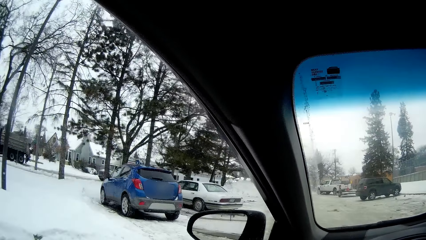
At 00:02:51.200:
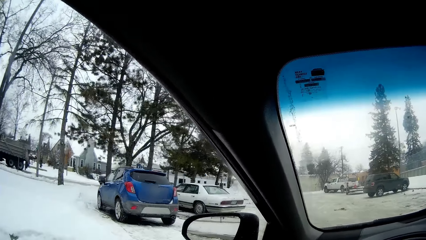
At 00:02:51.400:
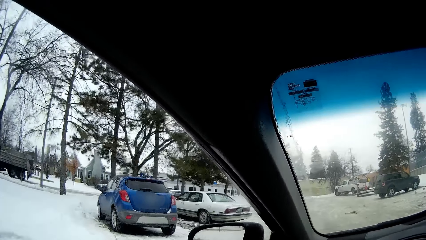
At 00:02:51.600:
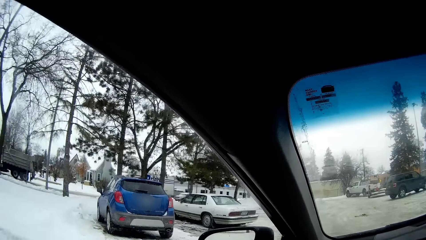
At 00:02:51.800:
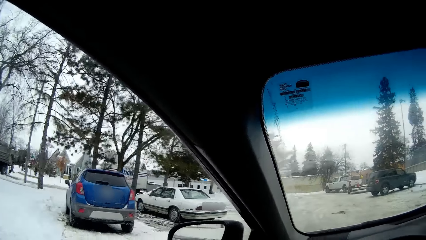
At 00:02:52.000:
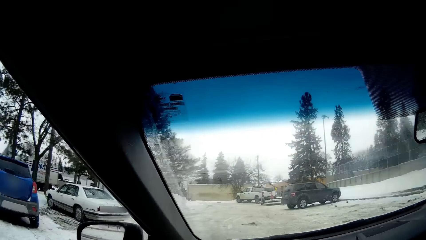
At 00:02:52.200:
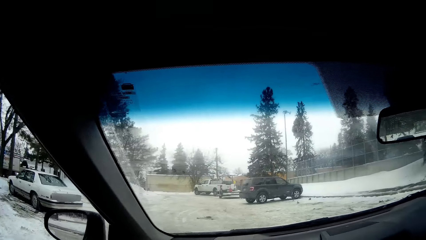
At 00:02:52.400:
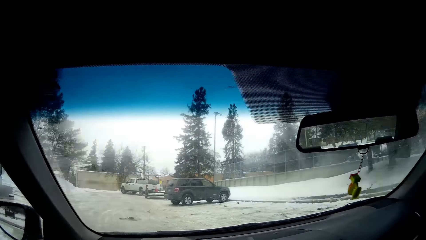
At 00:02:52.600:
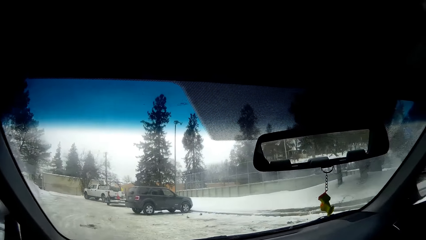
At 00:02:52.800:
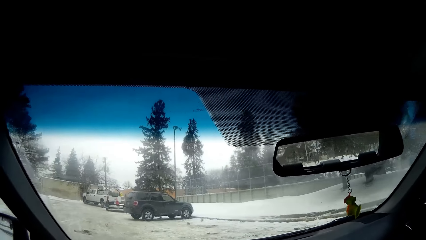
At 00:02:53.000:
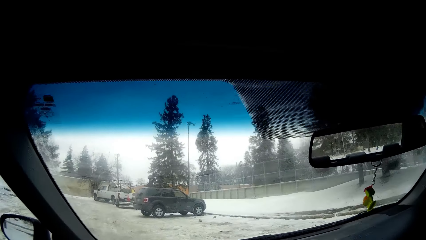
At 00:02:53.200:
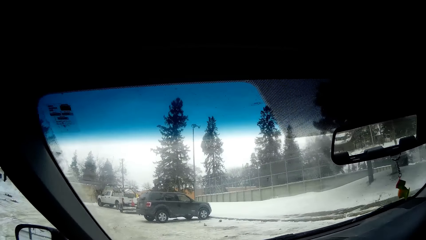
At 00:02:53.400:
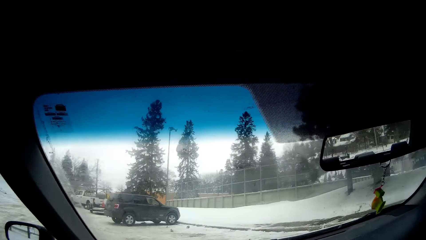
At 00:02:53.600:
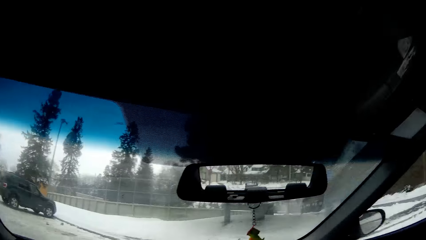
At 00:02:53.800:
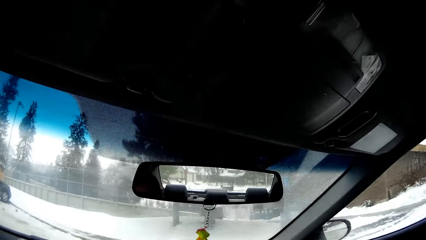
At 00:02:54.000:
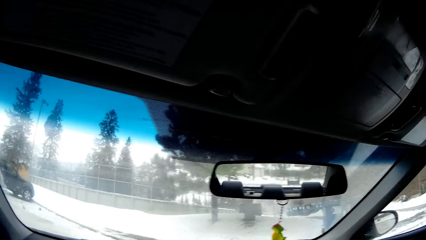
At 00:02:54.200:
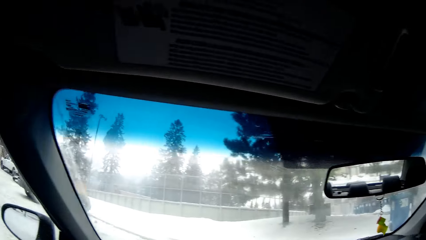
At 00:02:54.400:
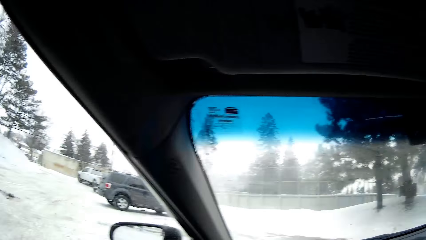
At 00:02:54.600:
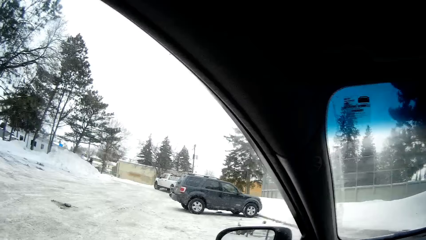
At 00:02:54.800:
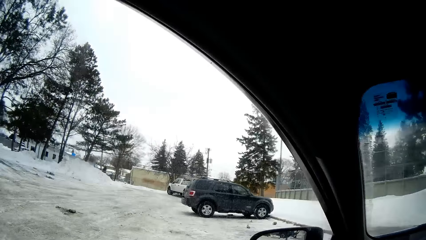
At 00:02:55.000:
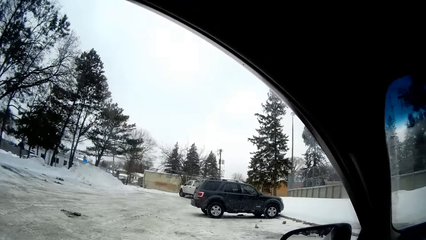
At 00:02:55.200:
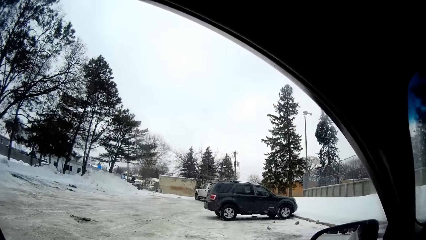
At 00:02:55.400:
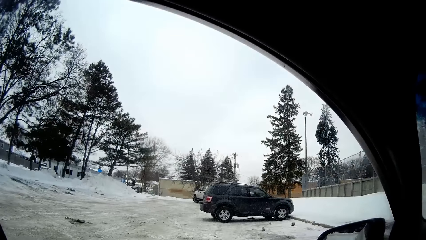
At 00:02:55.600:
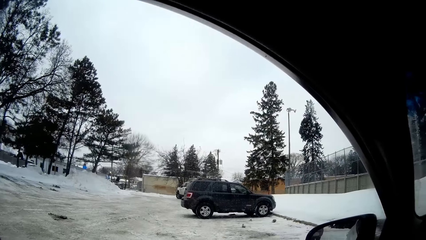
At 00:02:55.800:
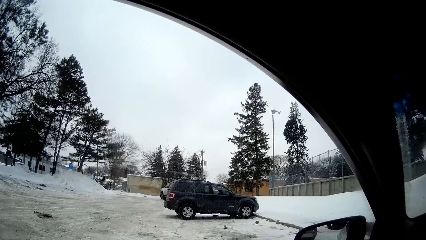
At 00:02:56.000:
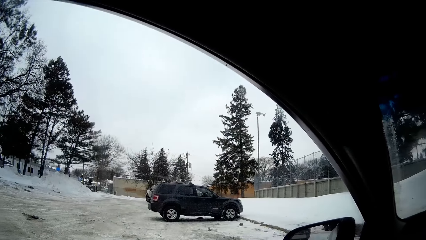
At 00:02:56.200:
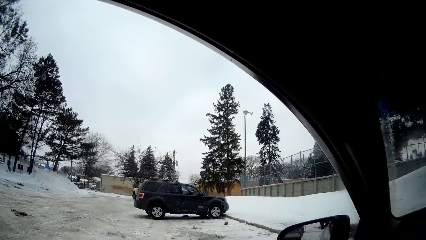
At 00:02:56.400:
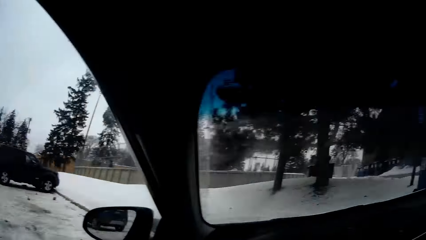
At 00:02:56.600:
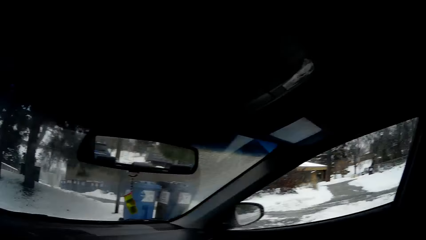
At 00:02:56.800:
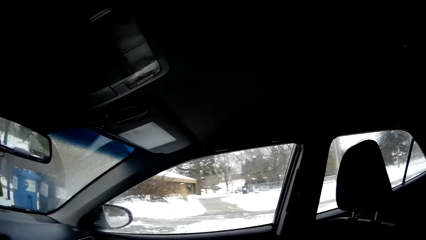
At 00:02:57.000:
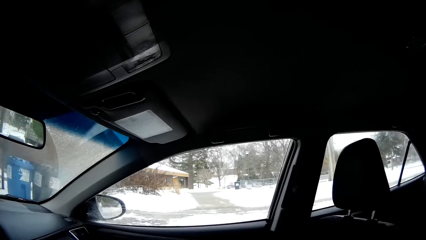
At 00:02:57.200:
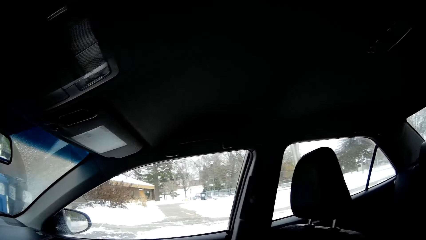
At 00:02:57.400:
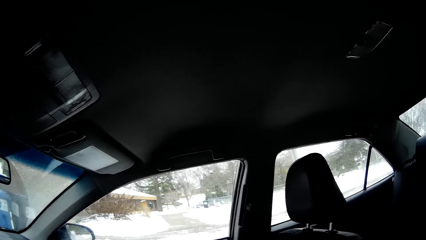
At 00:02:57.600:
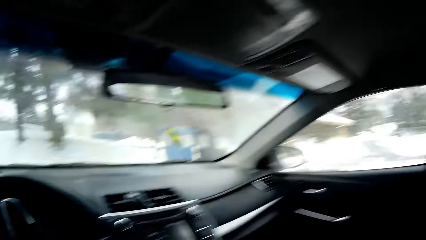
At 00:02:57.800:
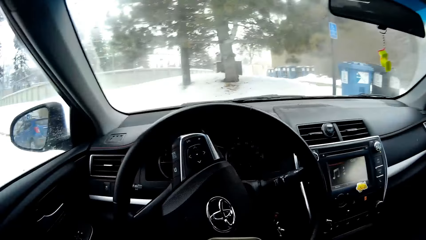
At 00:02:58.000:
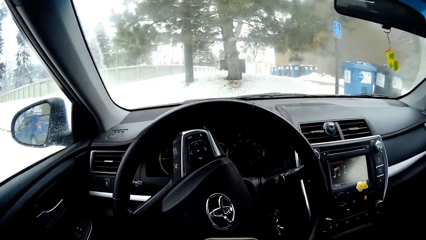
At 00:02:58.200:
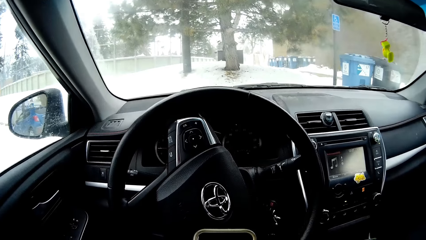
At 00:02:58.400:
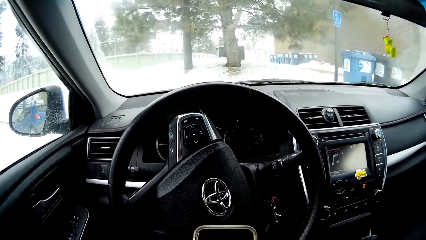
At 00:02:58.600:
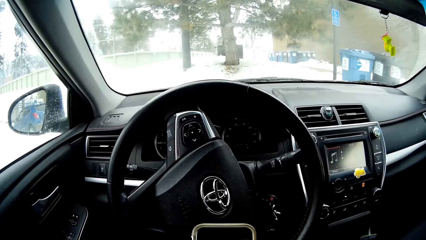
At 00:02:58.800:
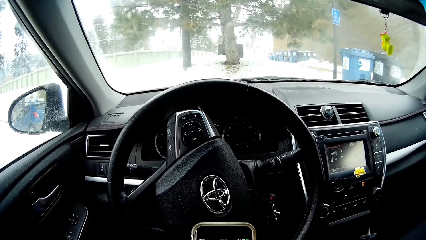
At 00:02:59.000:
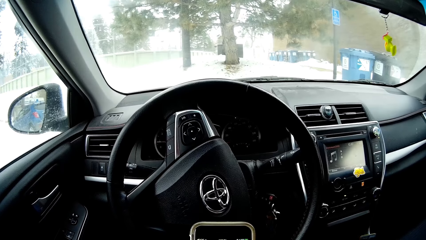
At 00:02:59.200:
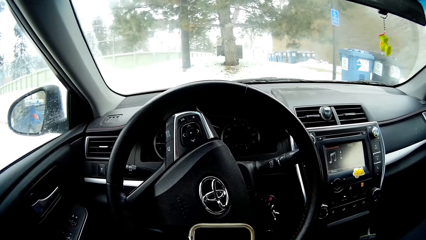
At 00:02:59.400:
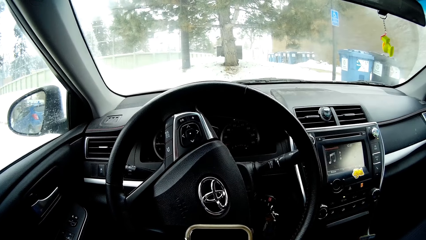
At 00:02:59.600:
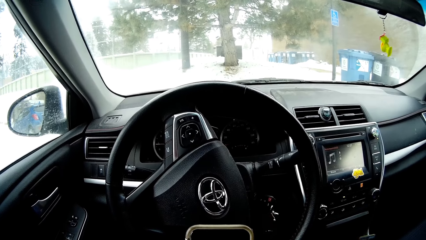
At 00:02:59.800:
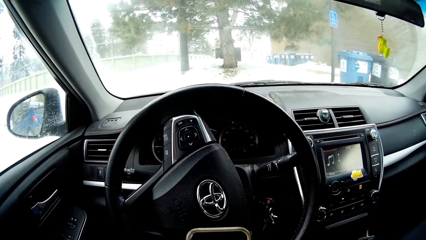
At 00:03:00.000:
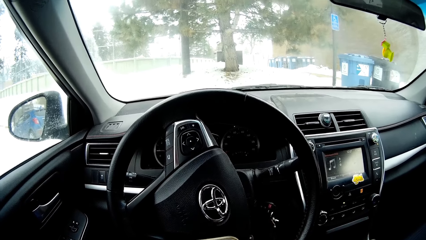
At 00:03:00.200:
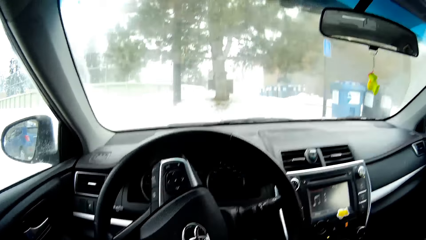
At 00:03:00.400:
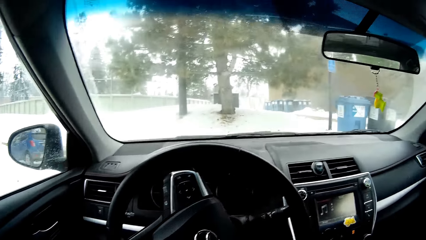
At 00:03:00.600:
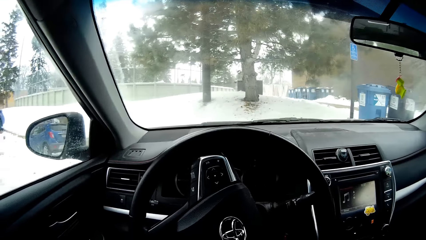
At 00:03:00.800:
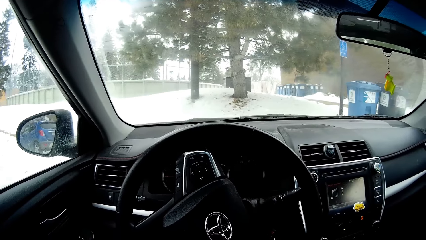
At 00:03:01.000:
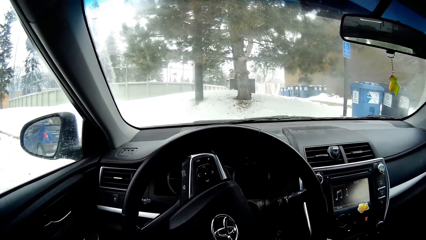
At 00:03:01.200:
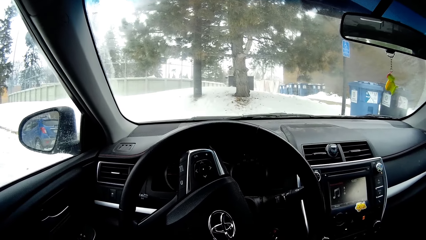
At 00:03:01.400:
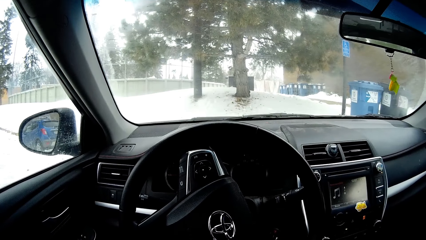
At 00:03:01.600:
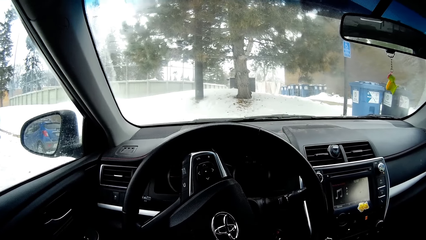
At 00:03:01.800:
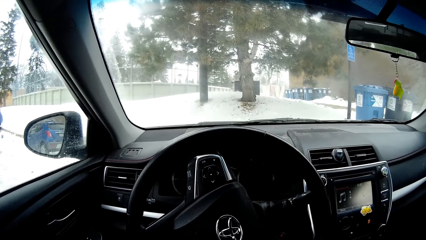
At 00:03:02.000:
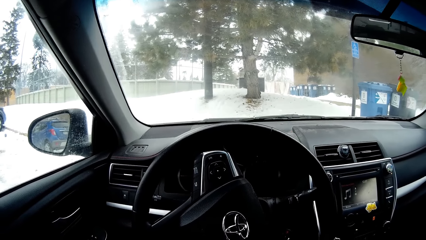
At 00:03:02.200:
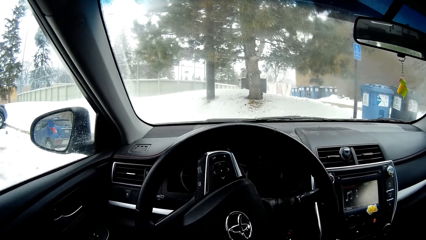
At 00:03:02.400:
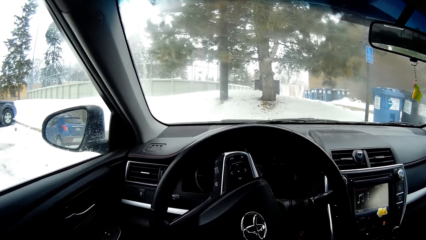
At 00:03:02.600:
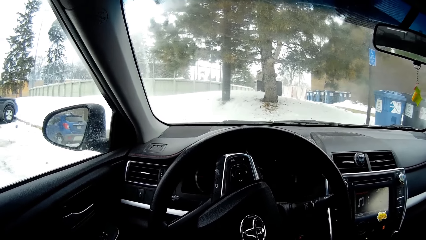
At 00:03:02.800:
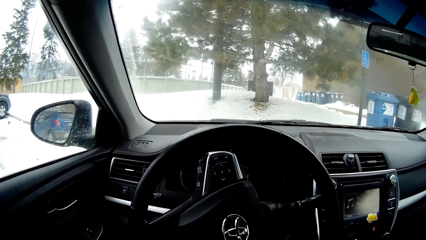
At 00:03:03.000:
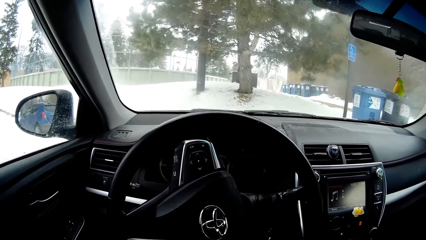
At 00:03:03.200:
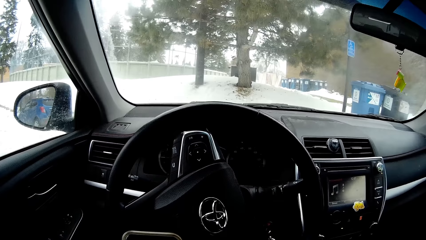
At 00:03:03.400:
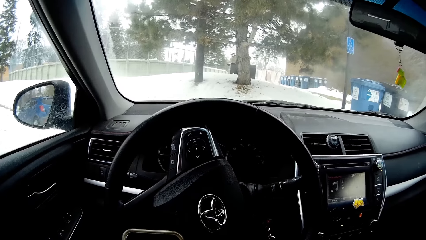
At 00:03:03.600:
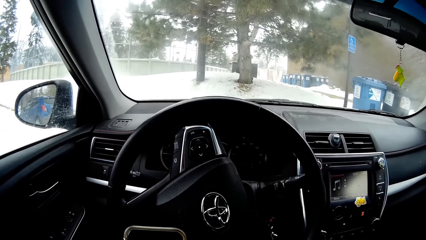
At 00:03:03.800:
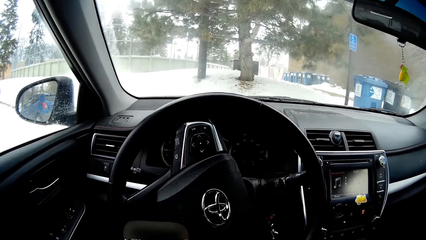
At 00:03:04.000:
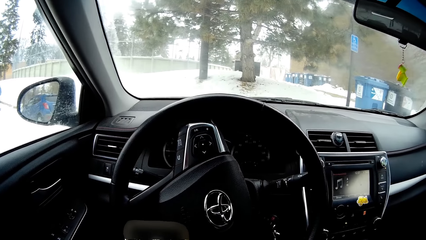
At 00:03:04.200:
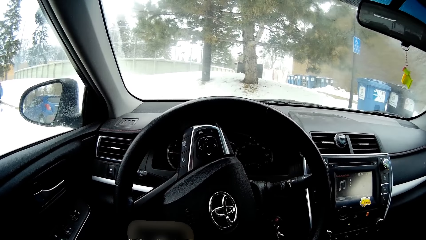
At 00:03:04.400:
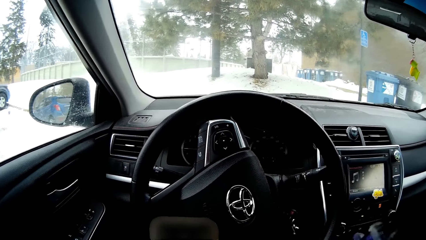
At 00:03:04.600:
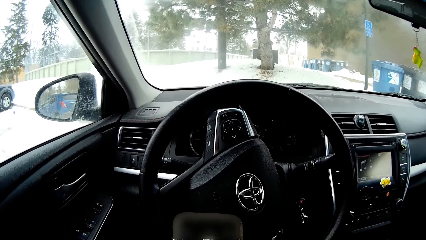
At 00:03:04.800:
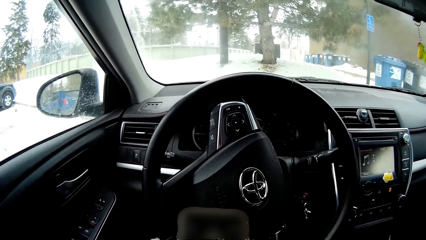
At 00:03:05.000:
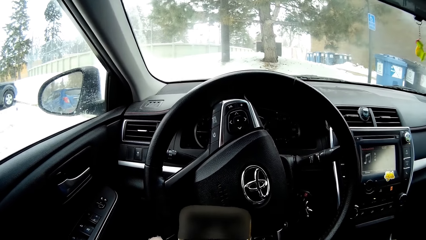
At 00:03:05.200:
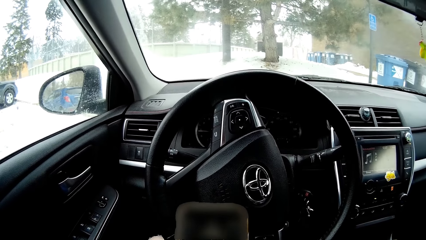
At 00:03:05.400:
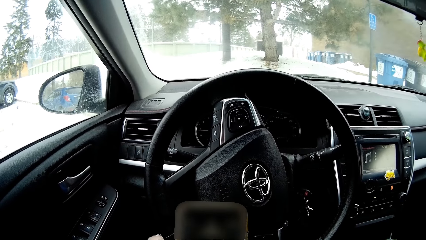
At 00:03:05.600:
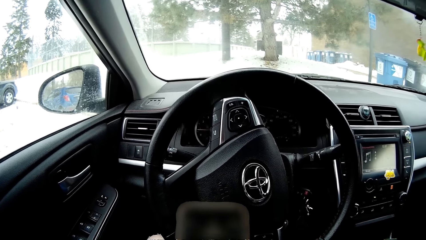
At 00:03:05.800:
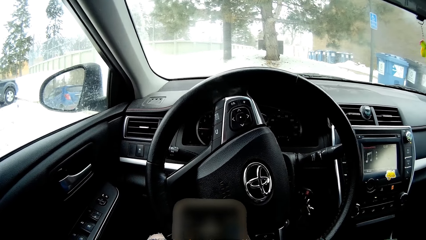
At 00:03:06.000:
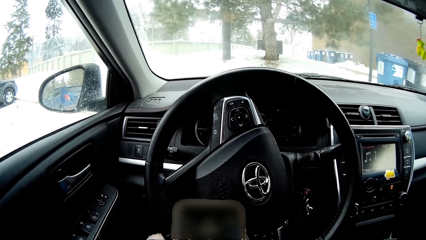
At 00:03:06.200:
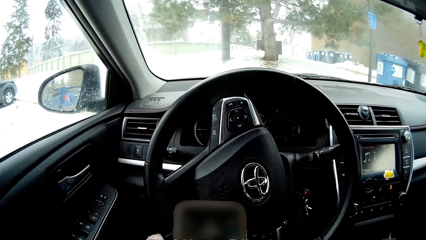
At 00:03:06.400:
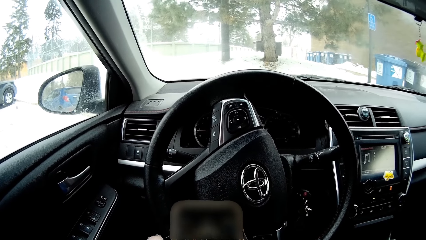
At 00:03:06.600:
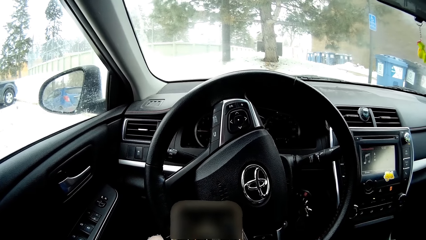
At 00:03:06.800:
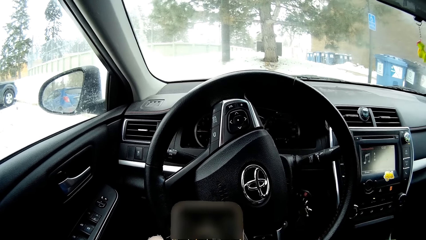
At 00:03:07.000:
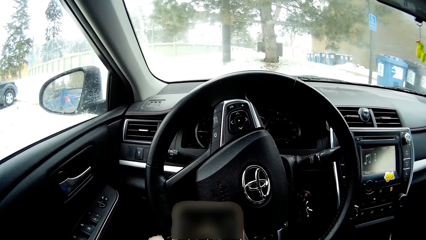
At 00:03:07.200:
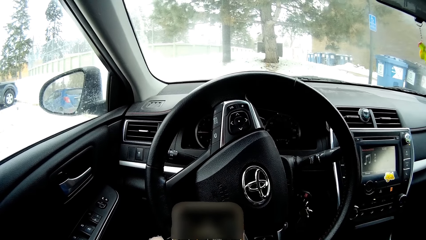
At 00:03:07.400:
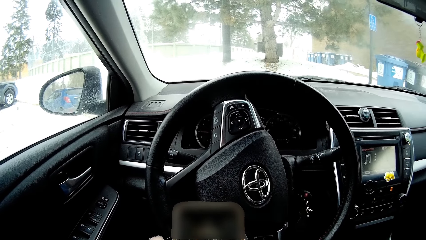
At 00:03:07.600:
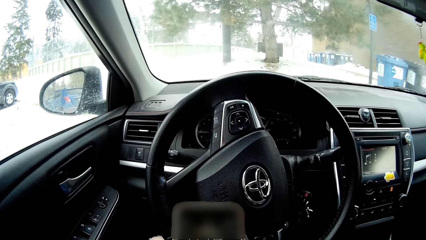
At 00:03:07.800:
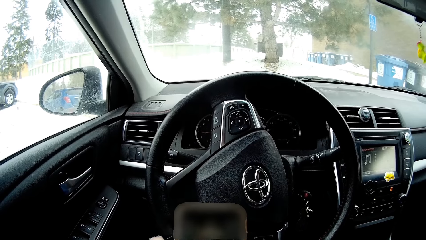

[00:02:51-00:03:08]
The camera wearer looks around. They drive the car. They look around. They operate a phone. They look around. They operate the phone.
